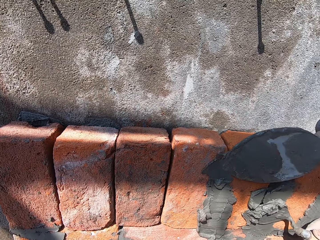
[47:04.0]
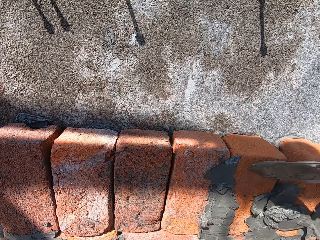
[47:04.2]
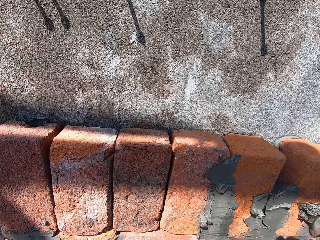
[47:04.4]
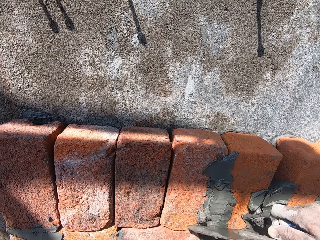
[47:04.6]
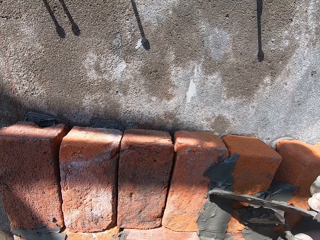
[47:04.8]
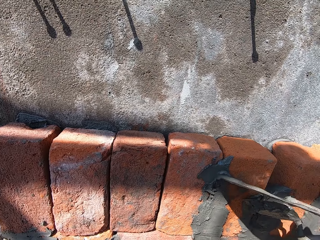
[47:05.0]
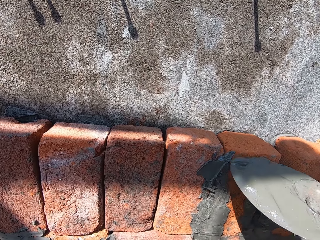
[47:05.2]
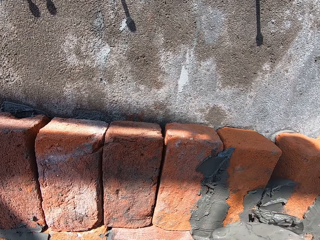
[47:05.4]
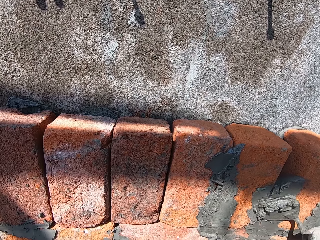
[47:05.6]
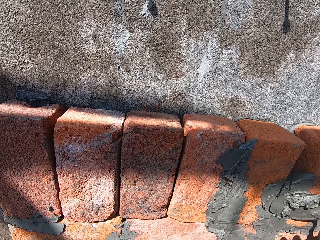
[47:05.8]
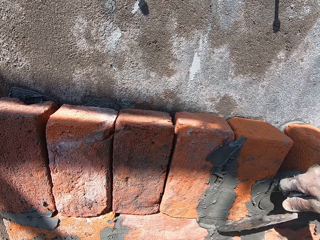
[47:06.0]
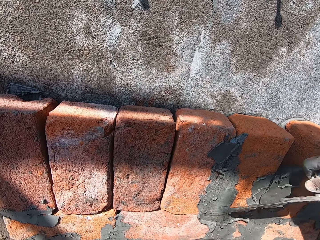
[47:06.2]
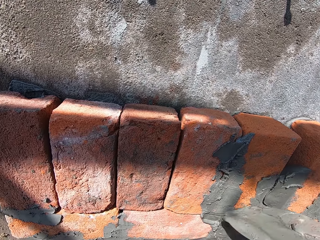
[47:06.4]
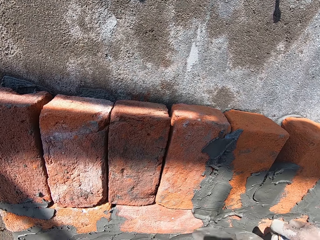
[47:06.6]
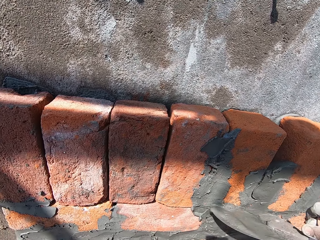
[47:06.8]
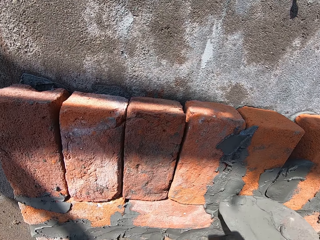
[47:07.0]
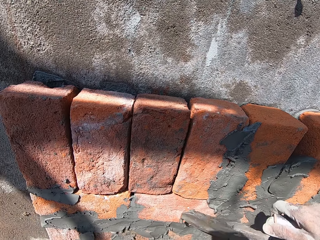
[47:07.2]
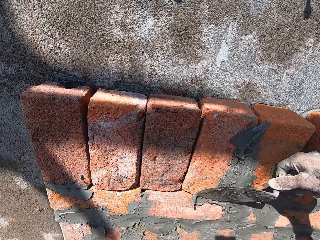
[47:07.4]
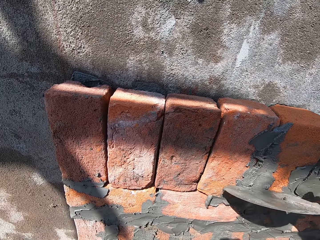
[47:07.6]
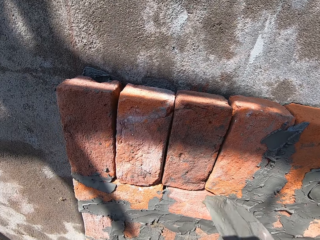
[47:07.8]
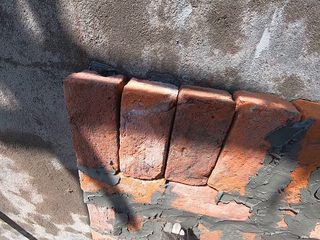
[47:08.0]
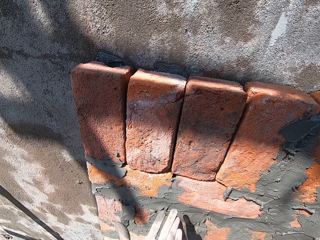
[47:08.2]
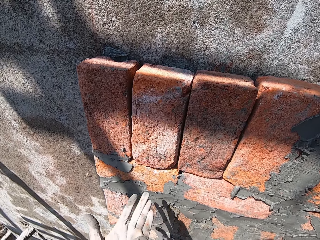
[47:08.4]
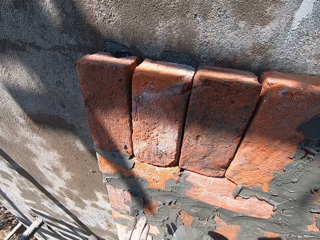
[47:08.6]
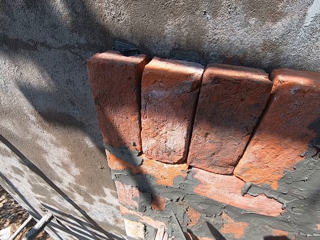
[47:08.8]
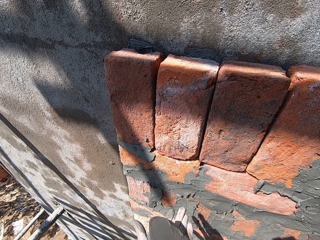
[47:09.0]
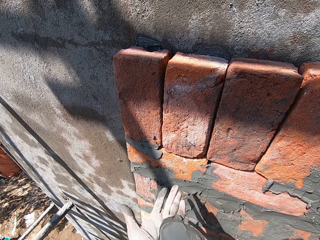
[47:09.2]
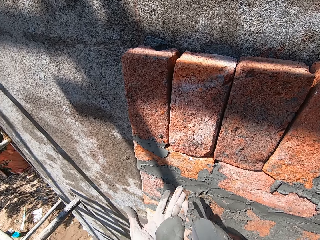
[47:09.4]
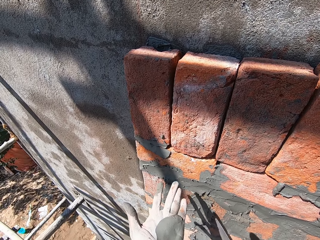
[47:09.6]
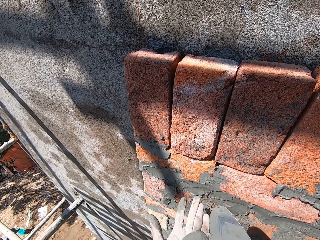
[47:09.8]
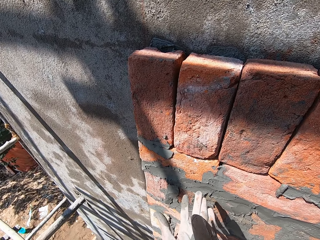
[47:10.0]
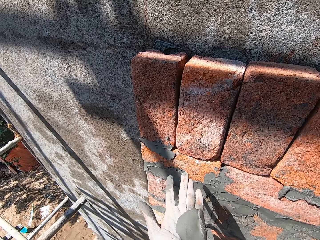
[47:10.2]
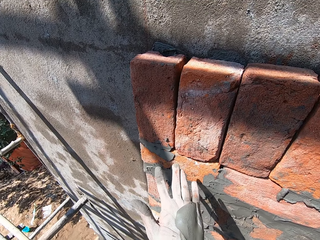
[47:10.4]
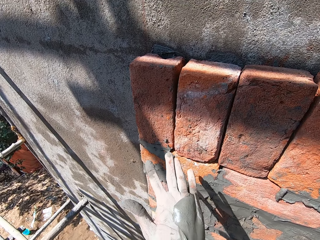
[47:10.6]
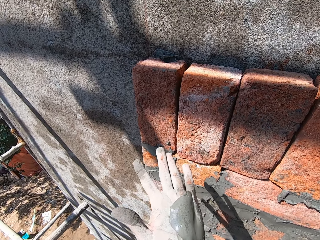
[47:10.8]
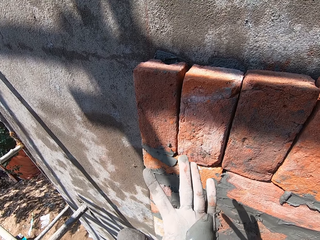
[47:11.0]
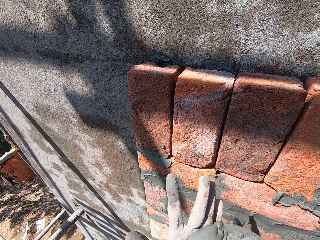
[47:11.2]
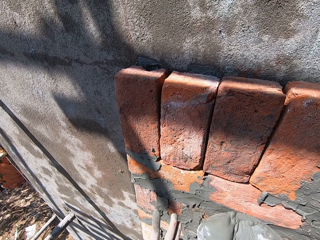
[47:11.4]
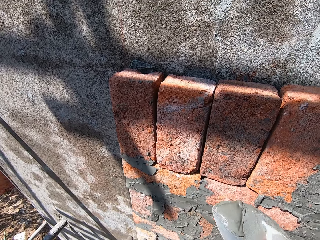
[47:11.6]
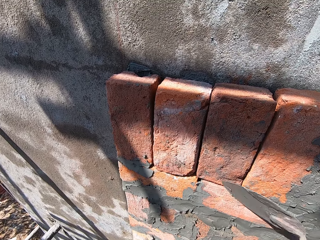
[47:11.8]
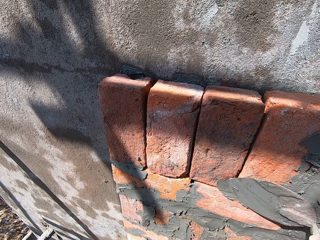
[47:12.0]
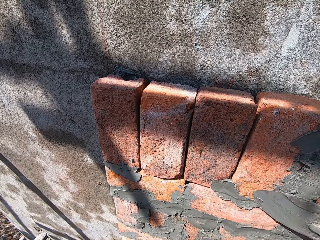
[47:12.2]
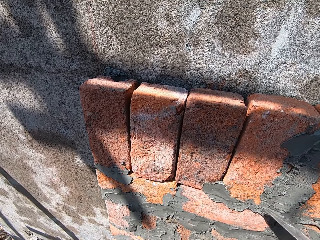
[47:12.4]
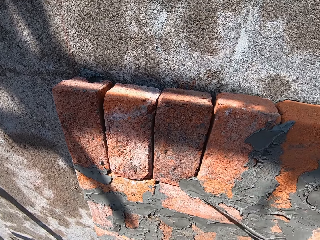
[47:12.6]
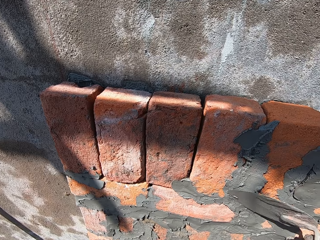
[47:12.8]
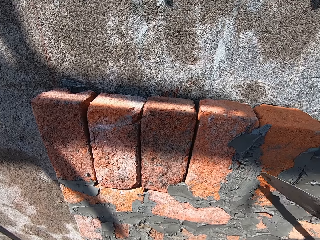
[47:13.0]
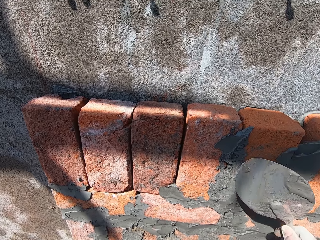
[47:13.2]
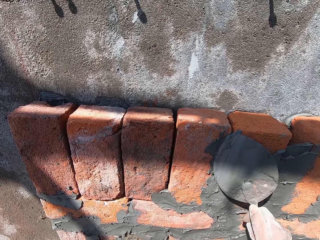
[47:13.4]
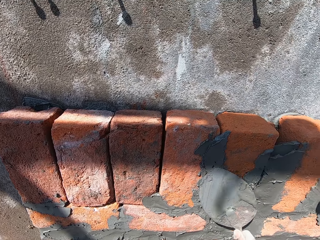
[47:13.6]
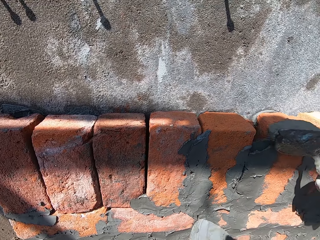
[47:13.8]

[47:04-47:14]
A man plasters the bricks on the wall with the masonry trowel in his left hand. The camera wearer interacts with the man. He applies cement on the blocks with the trowel. He rubs cement mortar in his left palm with the masonry trowel in his right hand. He scoops the cement from his hand with the trowel. He plasters the bricks on the wall with the masonry trowel in his right hand.

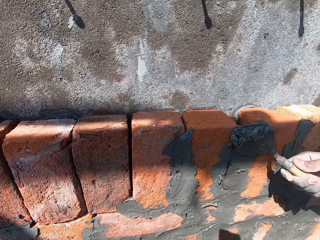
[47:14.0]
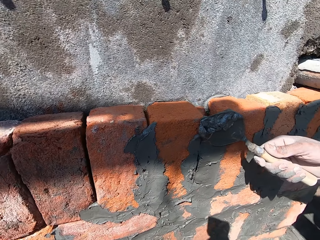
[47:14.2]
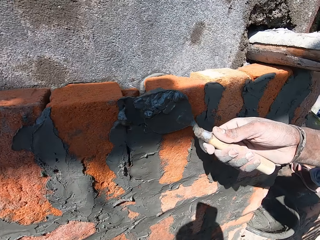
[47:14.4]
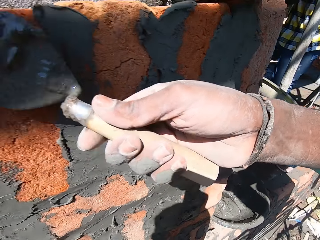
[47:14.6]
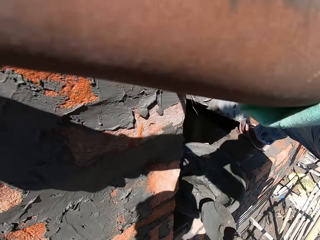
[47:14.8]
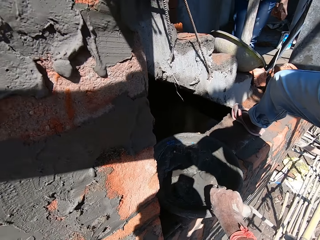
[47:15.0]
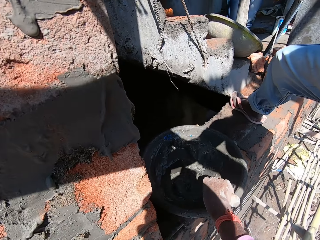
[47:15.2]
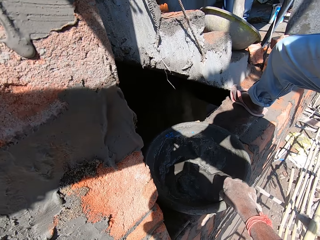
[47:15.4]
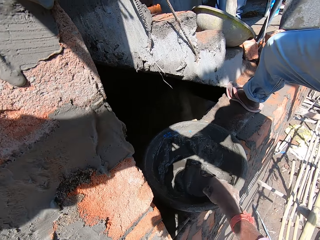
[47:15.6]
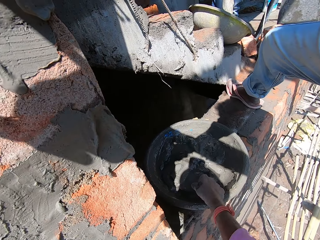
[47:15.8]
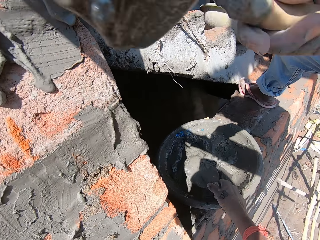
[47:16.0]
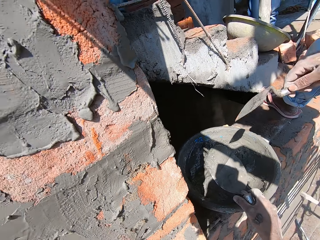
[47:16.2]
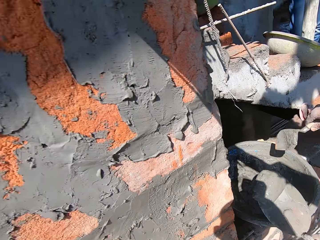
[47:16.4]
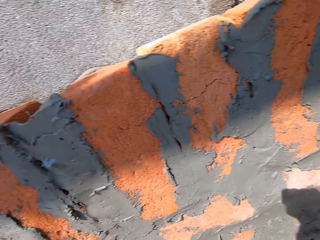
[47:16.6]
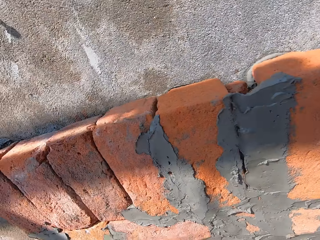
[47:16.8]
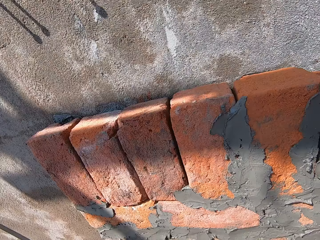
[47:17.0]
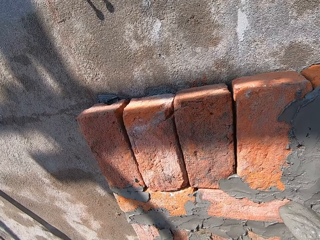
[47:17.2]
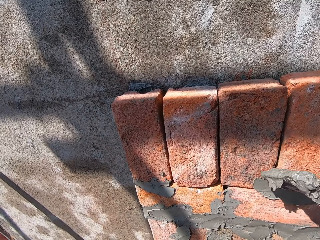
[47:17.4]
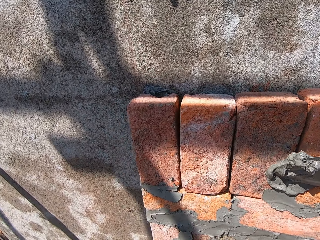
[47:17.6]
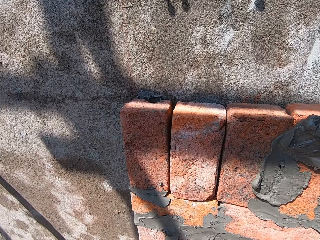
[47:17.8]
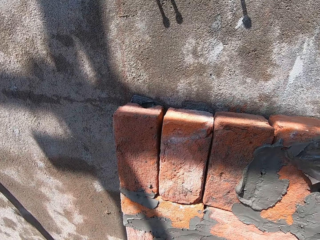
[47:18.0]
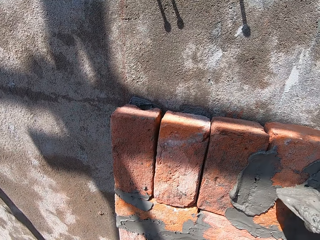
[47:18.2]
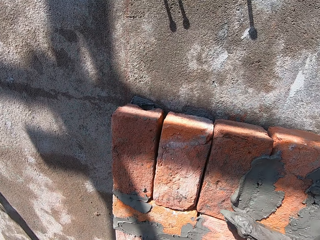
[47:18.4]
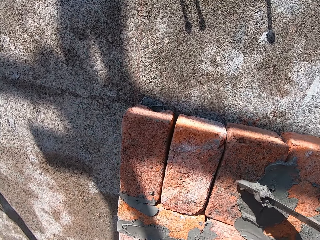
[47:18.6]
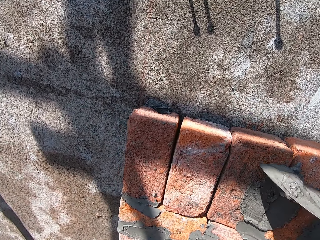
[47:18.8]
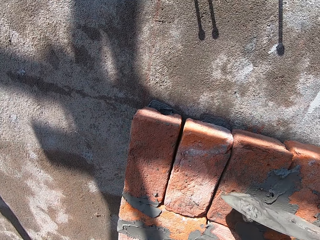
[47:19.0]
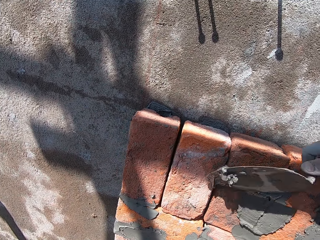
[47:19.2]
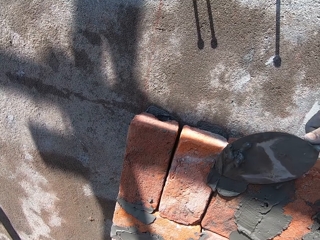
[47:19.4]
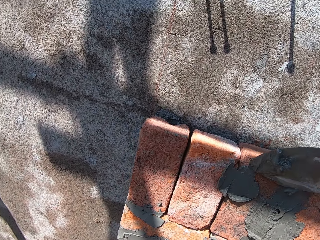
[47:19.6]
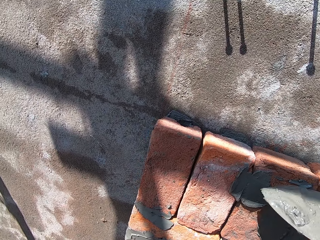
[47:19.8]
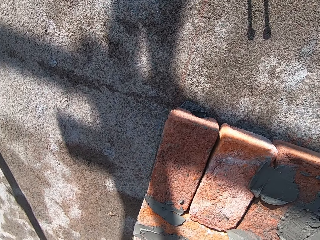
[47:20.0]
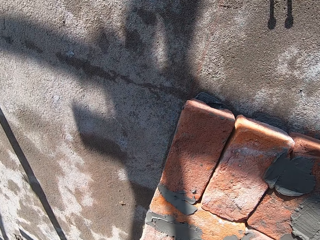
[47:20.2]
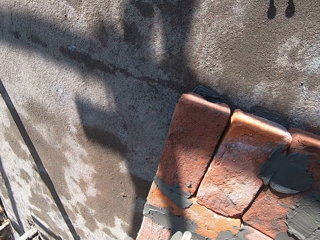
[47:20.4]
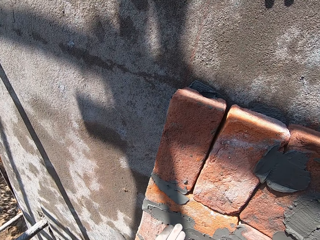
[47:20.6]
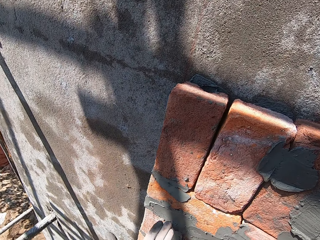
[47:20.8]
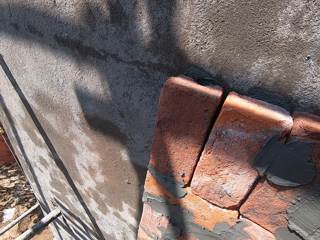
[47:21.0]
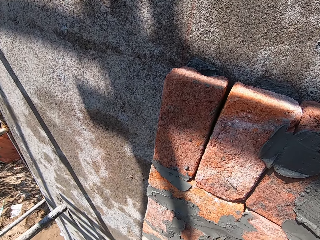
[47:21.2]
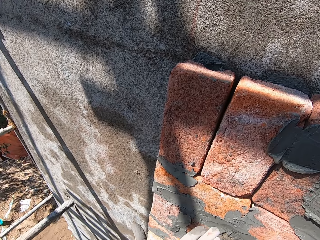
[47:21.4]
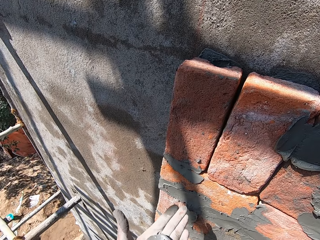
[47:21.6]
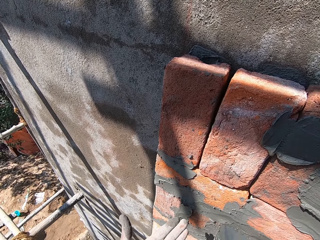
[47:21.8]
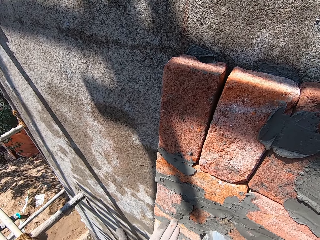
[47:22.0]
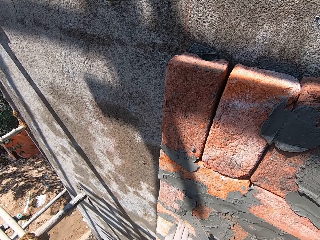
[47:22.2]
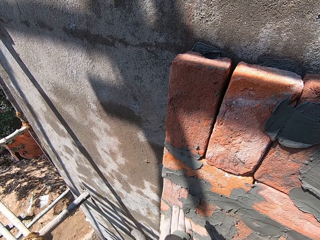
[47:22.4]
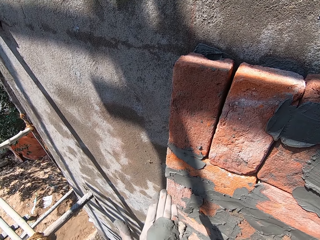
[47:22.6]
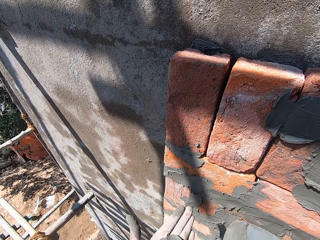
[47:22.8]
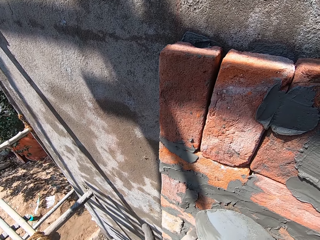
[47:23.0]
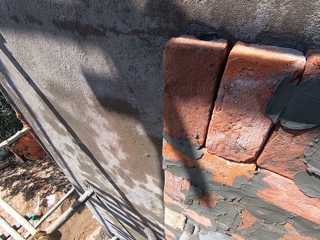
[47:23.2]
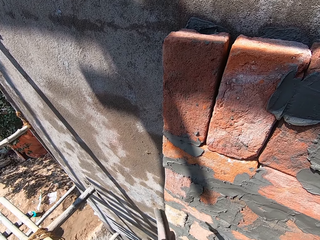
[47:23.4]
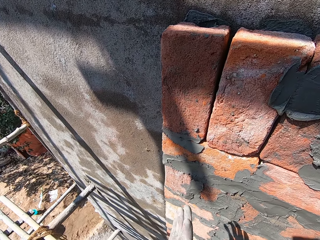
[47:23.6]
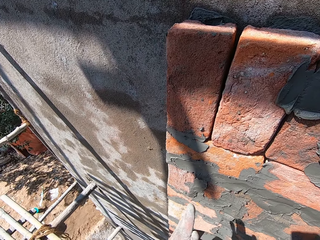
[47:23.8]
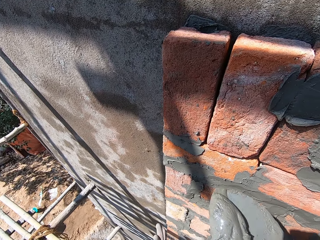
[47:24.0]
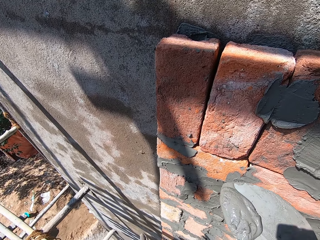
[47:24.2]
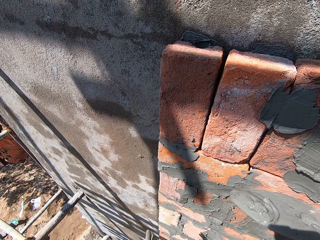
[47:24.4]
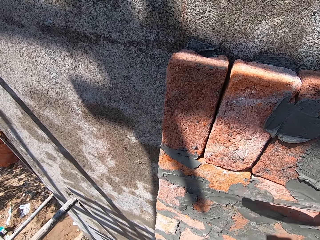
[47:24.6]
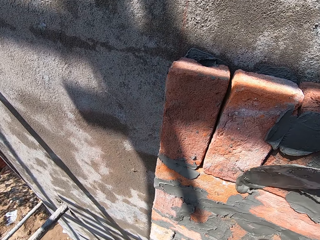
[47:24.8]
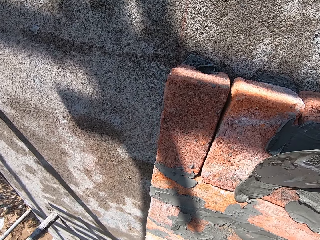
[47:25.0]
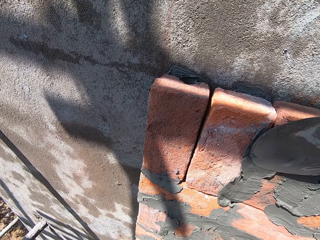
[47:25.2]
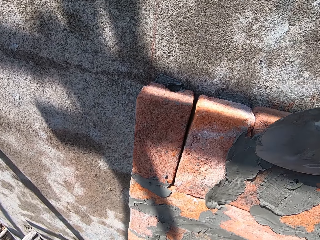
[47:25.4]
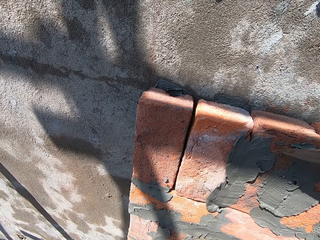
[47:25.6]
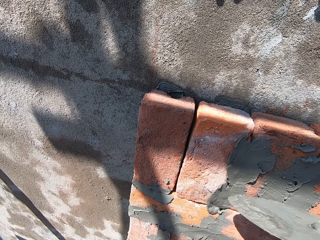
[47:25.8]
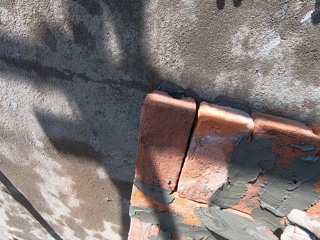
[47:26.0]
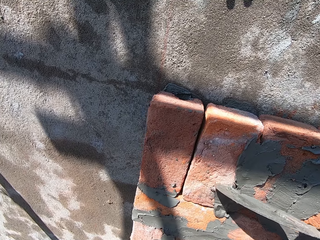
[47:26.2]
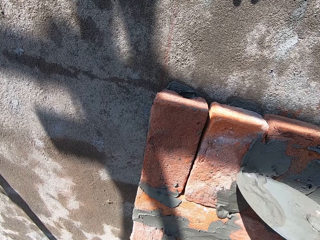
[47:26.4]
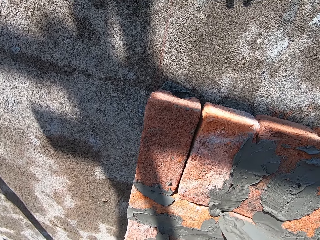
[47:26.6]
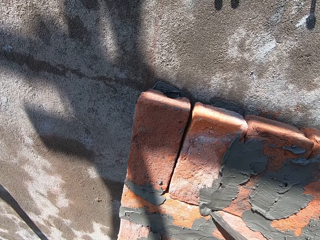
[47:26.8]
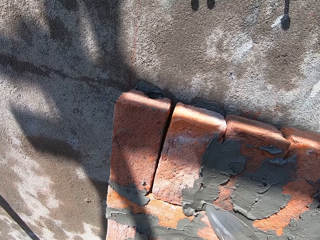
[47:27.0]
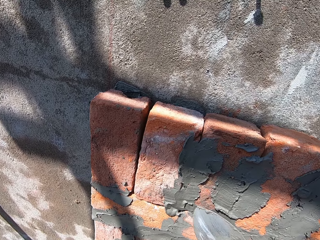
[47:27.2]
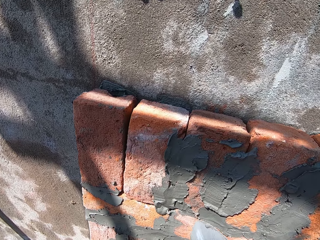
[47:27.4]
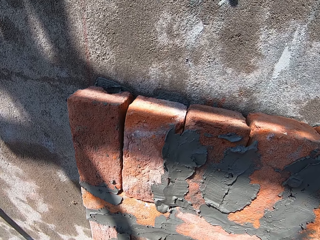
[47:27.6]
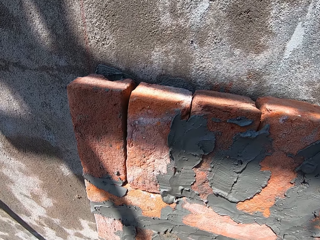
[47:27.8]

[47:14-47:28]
A man plasters the bricks on the wall with the masonry trowel in his right hand. The camera wearer packs cement mortar from the pan with the masonry trowel in his right hand. He interacts with the man. He plasters the bricks on the wall with the masonry trowel in his right hand. He rubs cement mortar in his left palm with the masonry trowel in his right hand. He scoops the cement from his hand with the trowel. He plasters the bricks on the wall with the masonry trowel in his right hand.
